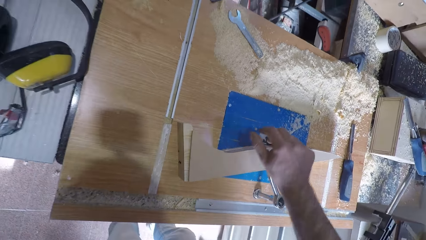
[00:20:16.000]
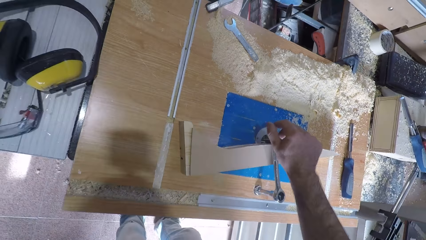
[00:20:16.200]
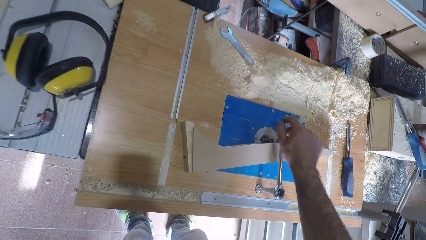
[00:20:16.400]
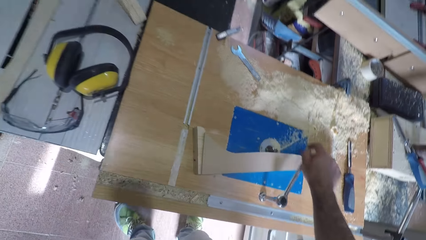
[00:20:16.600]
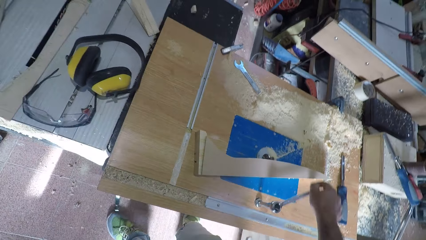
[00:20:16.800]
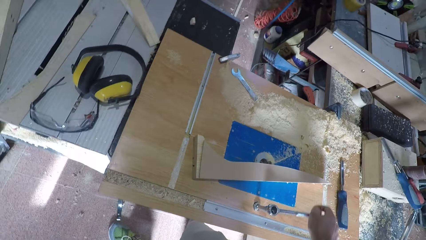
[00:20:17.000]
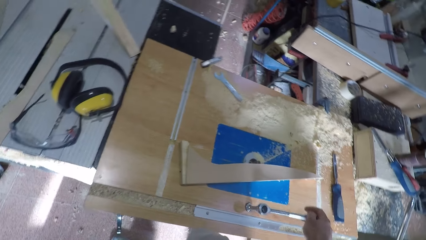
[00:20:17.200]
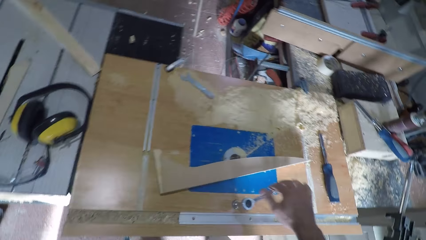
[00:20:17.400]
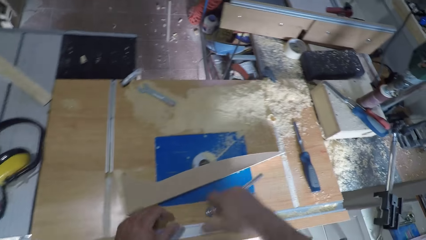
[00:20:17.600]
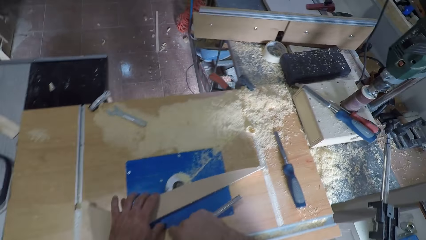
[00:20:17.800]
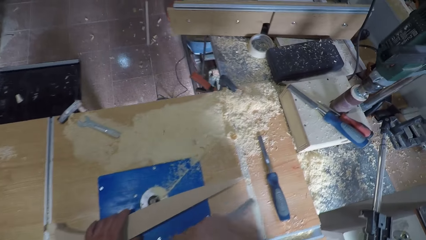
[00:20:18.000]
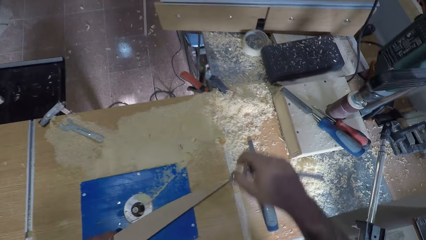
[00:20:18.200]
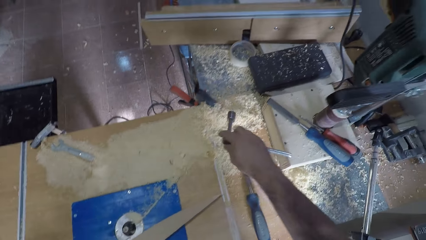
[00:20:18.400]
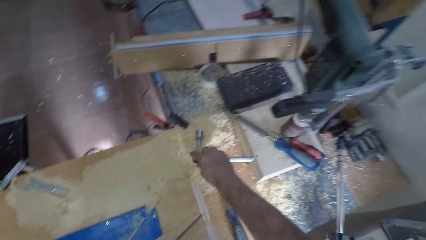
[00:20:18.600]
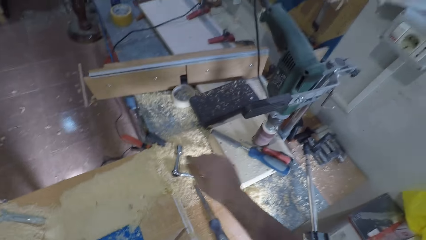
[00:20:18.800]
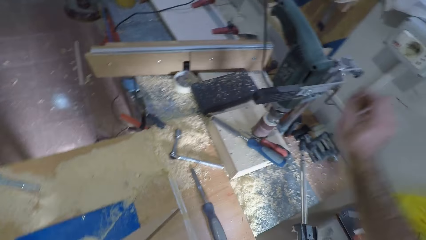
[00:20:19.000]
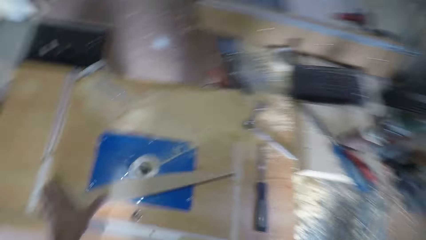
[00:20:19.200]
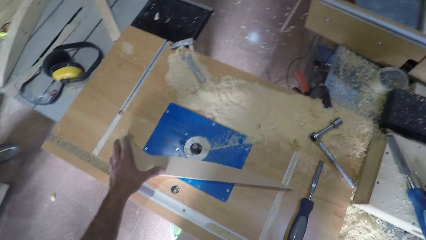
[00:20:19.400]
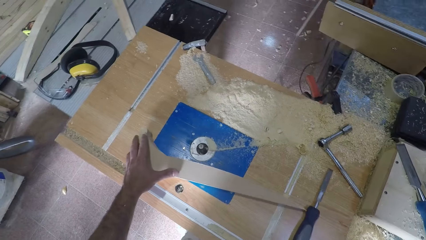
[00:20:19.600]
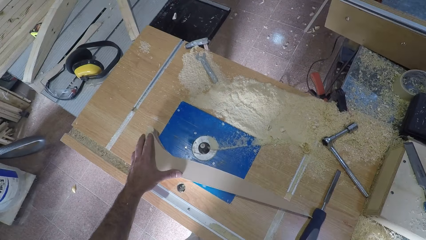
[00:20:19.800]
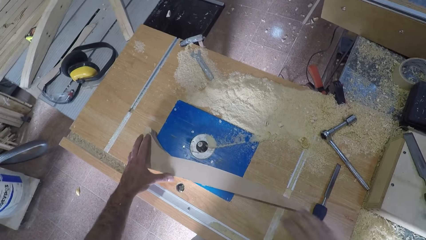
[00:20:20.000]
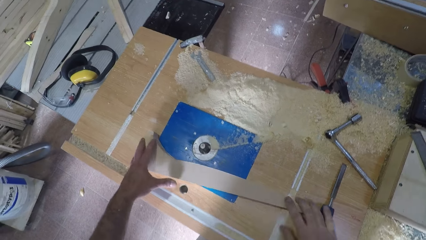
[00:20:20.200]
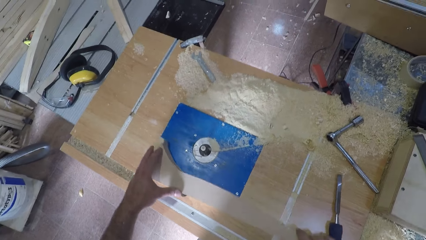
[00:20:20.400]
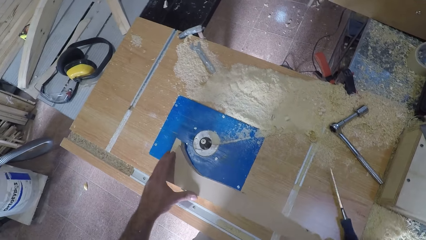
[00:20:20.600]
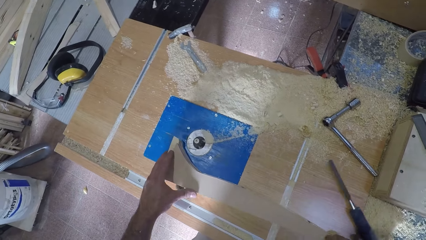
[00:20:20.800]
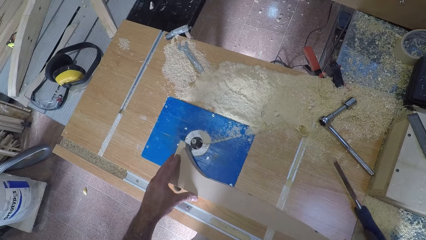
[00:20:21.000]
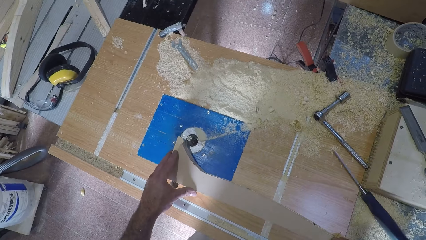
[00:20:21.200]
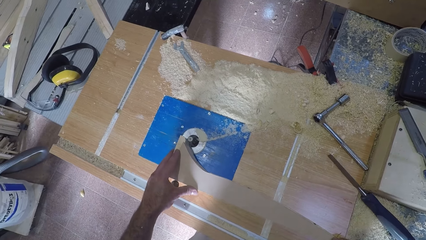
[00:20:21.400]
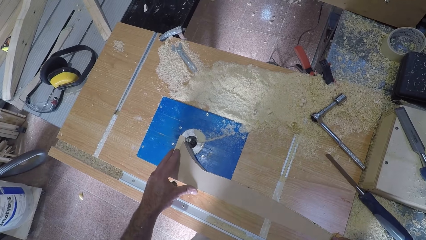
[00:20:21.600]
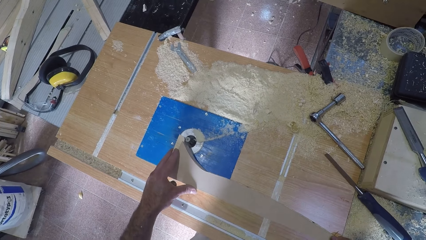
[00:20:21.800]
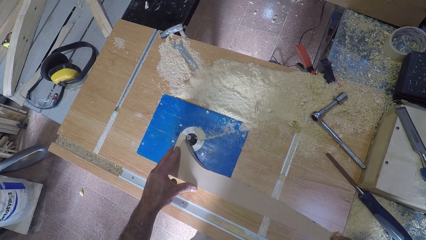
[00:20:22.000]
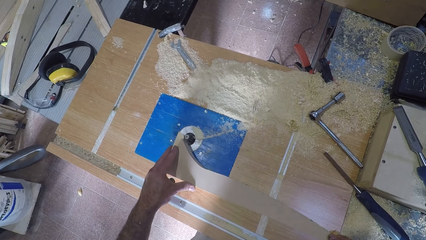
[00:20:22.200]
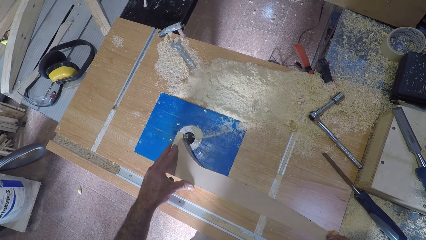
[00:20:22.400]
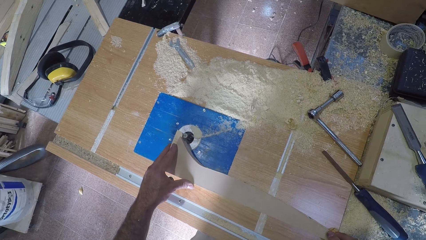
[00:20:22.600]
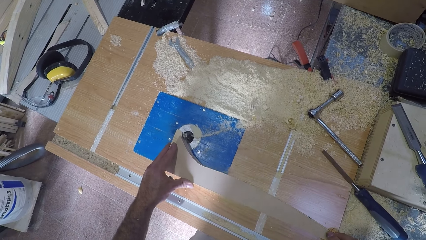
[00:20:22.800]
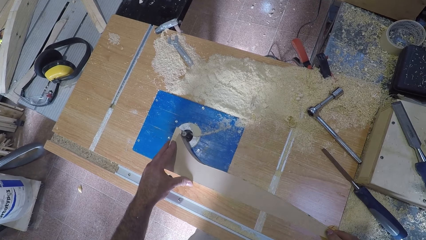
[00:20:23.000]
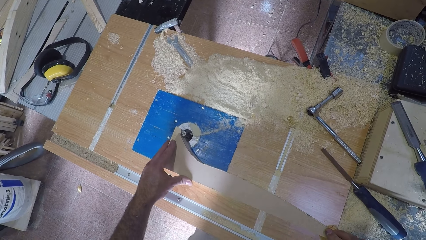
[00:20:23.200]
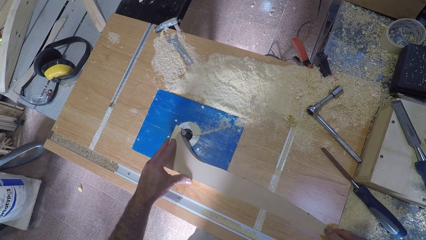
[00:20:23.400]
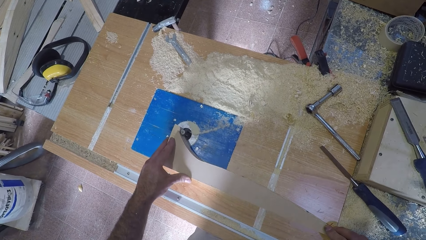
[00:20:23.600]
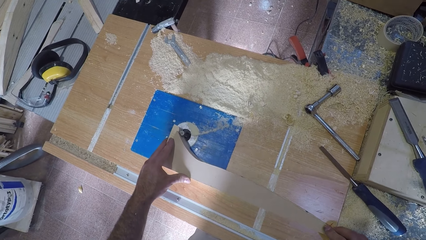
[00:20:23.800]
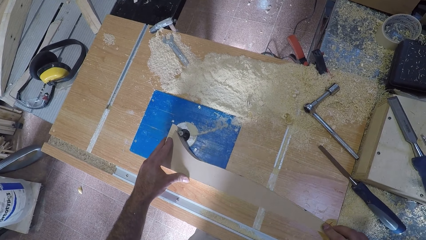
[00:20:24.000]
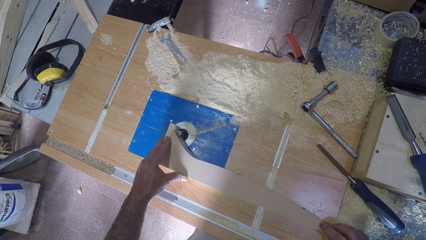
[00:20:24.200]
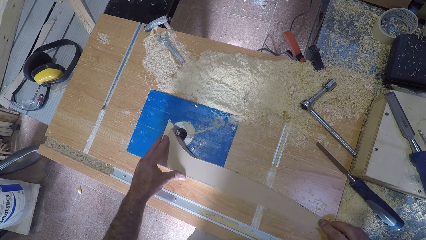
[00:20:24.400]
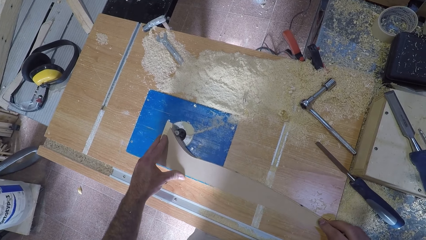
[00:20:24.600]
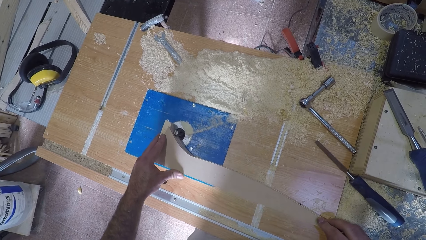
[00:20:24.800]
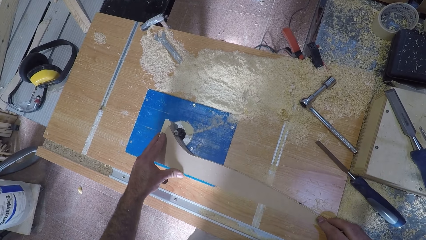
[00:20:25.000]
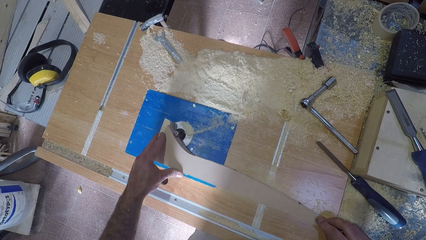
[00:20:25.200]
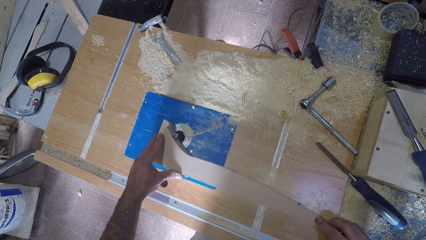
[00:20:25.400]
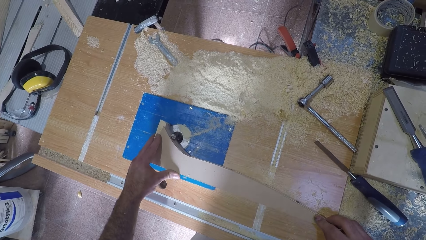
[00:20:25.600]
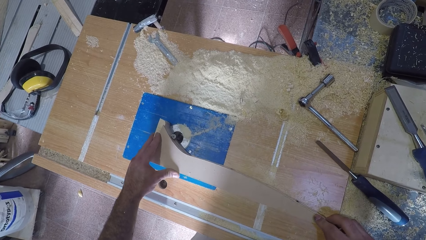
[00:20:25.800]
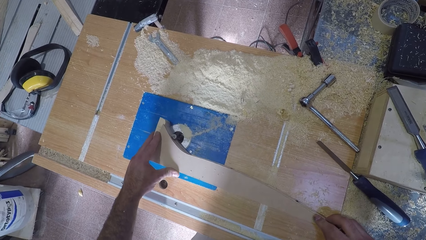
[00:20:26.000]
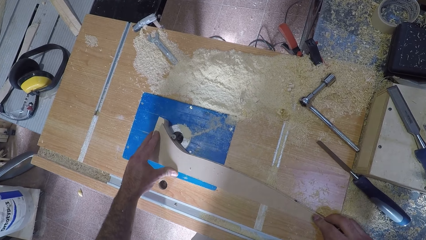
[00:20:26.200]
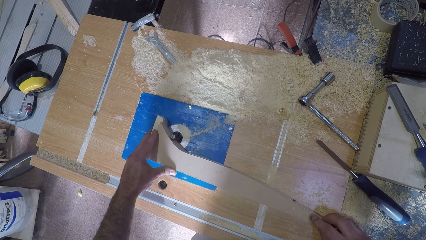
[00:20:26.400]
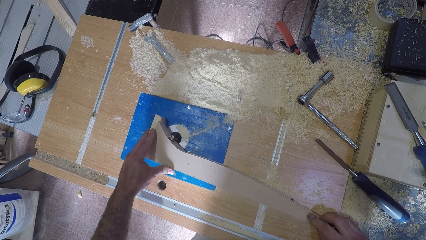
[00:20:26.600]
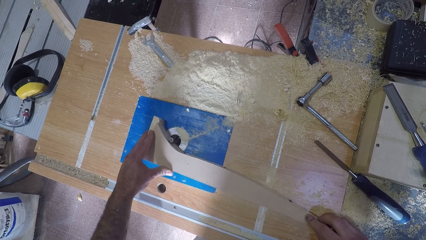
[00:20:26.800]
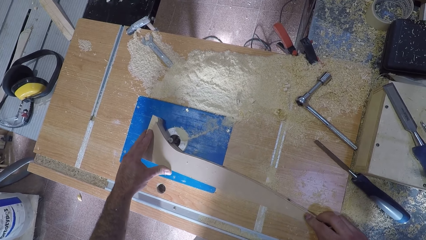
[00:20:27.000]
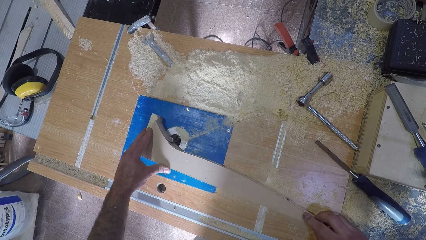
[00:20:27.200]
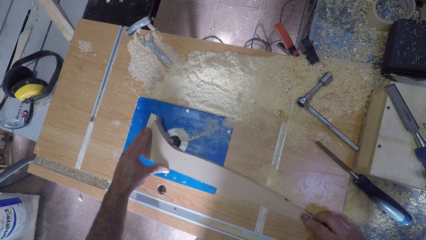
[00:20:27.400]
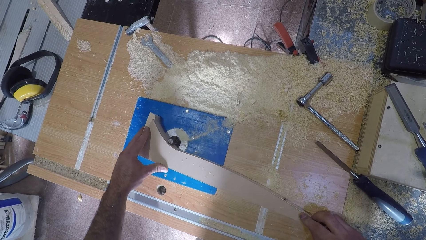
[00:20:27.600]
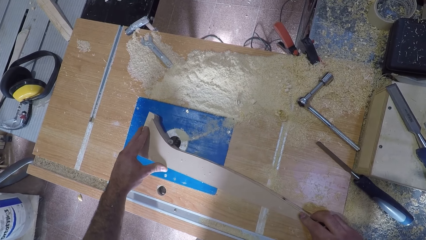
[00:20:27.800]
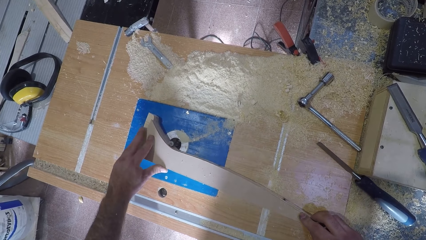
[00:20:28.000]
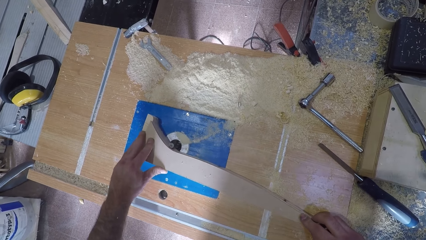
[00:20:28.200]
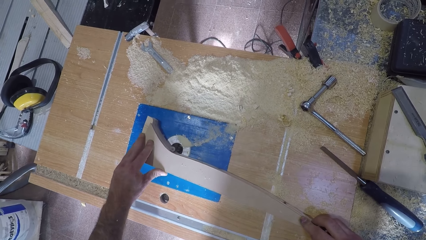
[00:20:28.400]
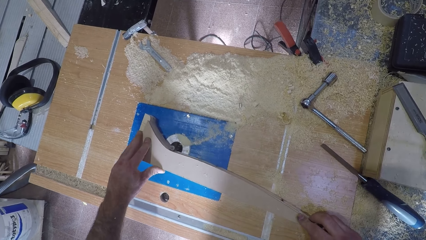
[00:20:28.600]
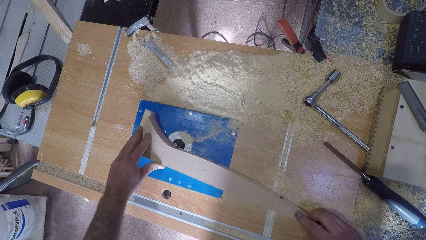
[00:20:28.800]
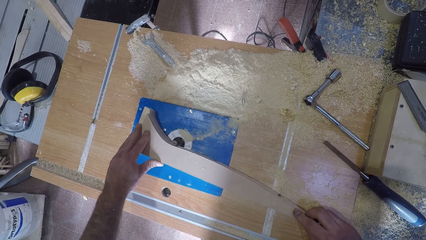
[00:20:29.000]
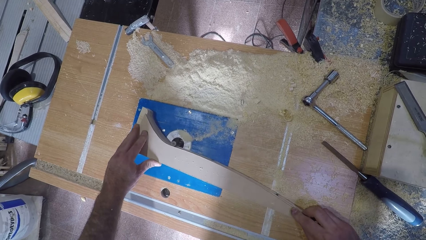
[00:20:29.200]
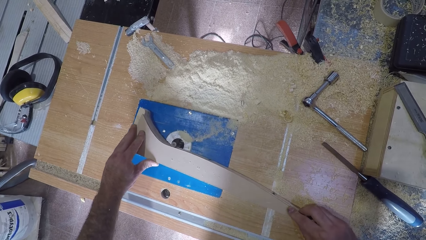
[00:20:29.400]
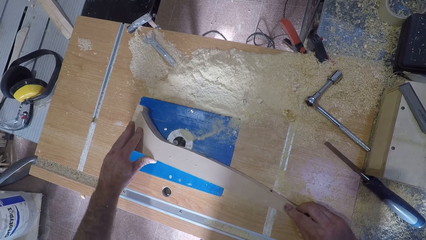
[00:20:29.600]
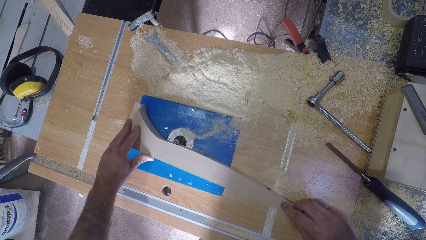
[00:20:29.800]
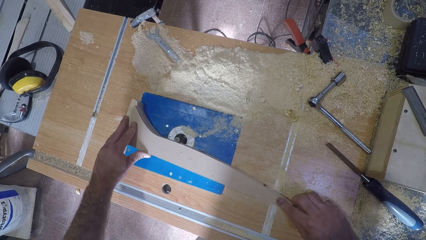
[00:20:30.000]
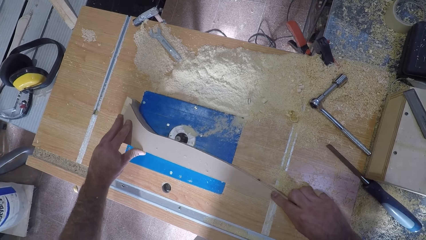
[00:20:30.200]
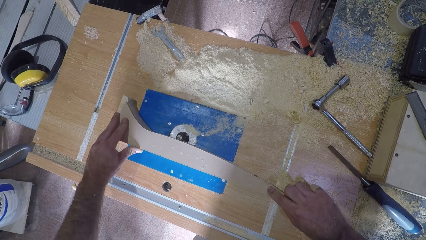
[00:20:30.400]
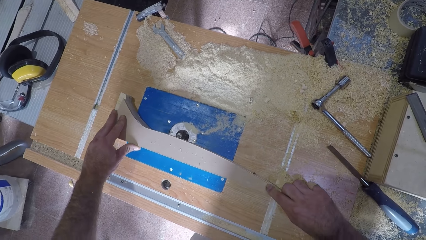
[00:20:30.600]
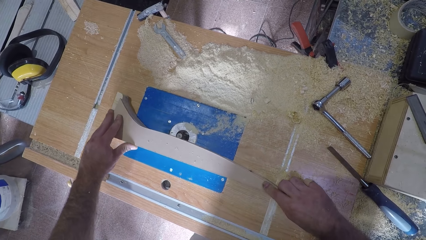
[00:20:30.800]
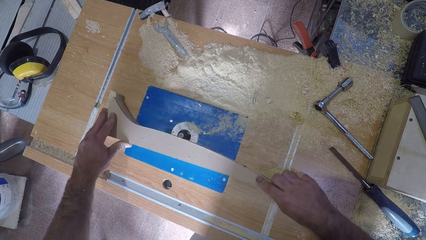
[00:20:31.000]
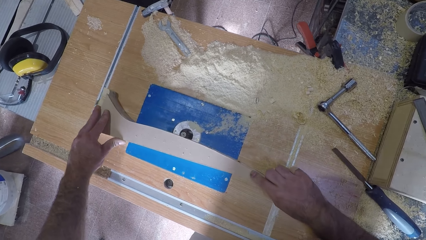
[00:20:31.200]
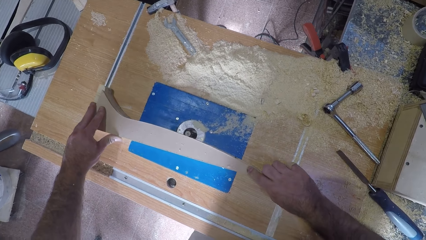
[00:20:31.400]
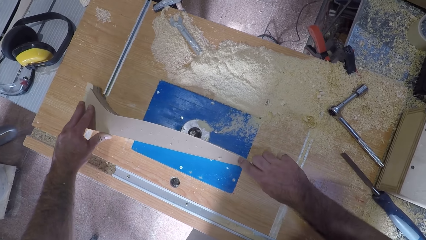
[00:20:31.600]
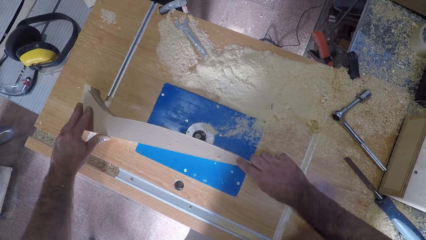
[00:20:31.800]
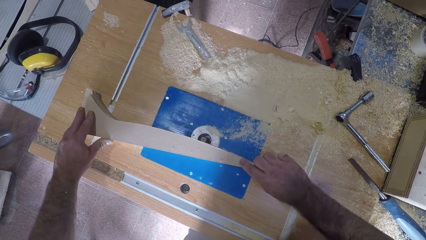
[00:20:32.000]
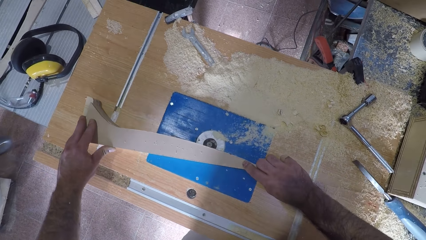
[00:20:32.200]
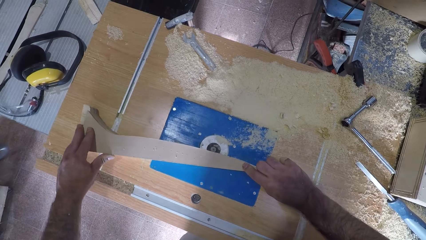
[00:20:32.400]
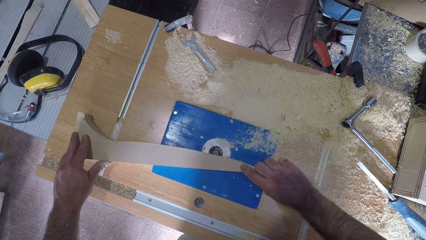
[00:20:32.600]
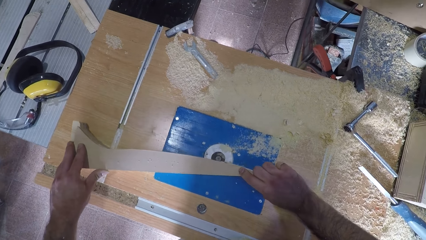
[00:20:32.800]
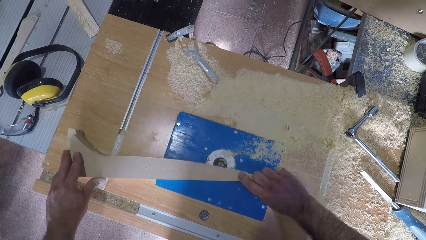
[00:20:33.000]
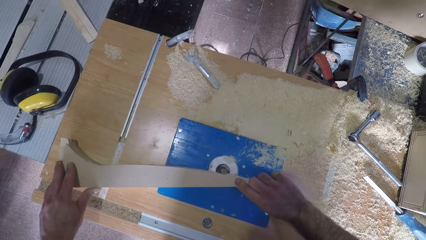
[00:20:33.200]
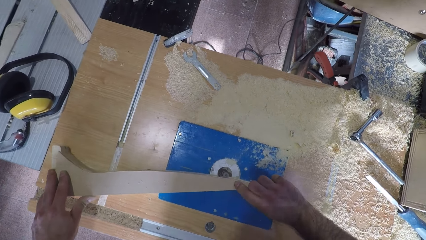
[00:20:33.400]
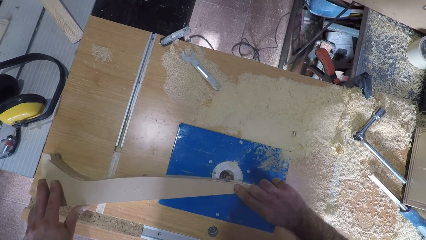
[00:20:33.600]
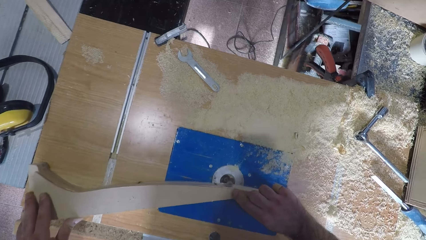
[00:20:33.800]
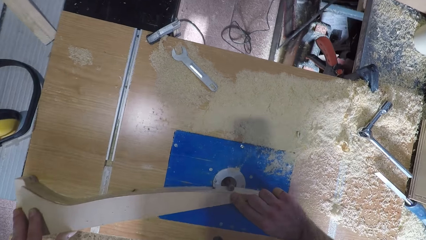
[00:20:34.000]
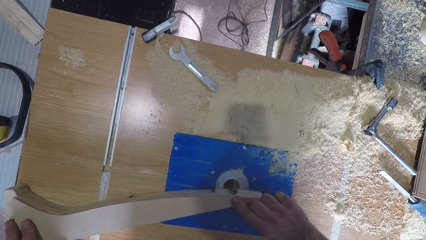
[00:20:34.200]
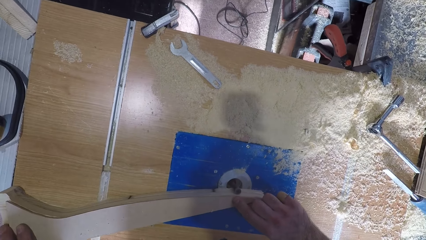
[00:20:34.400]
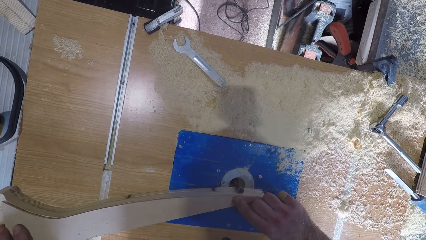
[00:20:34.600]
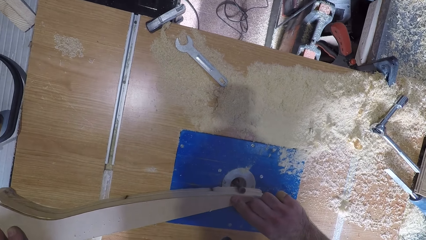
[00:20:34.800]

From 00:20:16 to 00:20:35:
The camera wearer removes the spanner from the knot screw. He touches the wood on the table saw with his left hand. He holds the timber. He drops the spanner on the table saw. He turns on the table saw. He moves the wood with his left hand. He moves the wood with both hands on the saw table. He holds the timber. He smoothens the edge of the wood with the table saw. He curves the timber.
